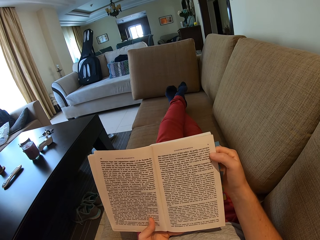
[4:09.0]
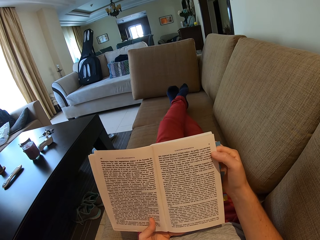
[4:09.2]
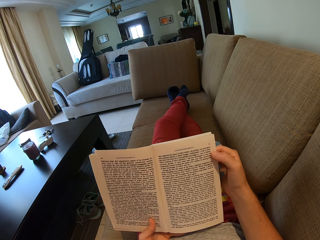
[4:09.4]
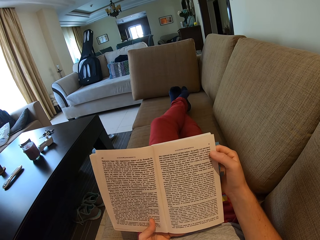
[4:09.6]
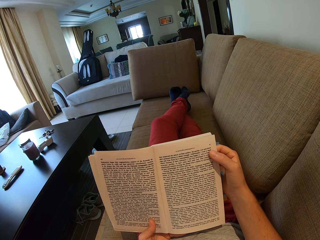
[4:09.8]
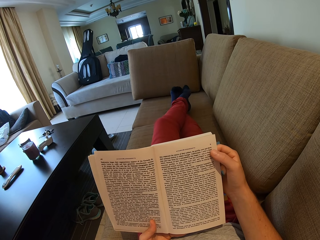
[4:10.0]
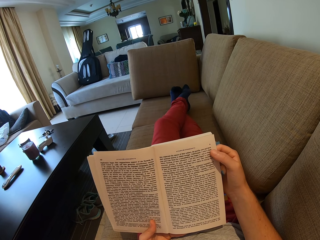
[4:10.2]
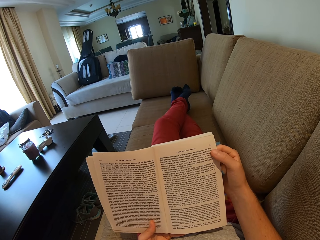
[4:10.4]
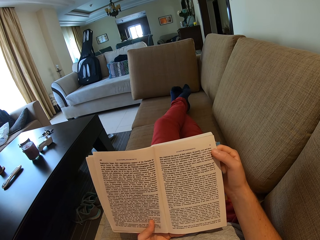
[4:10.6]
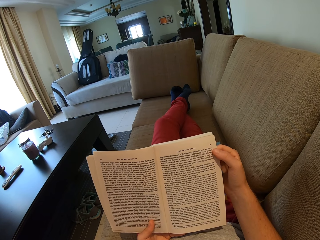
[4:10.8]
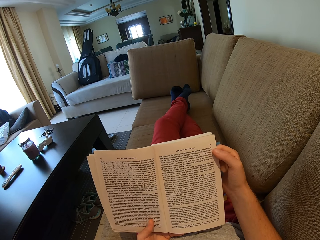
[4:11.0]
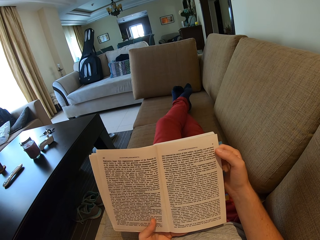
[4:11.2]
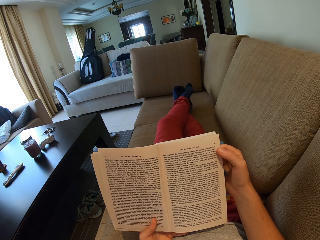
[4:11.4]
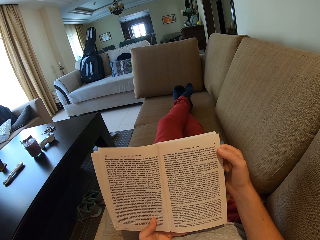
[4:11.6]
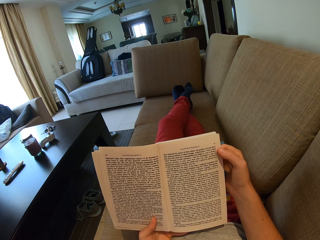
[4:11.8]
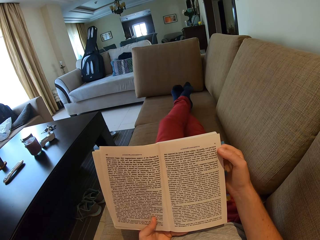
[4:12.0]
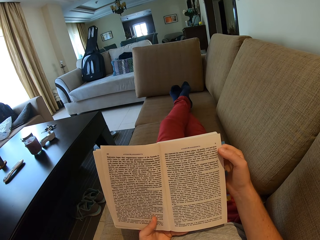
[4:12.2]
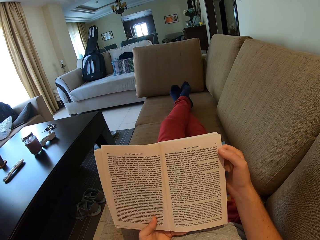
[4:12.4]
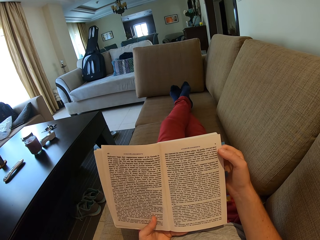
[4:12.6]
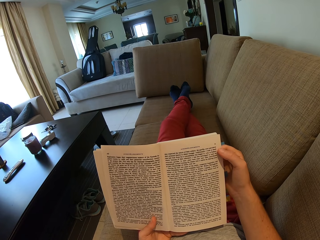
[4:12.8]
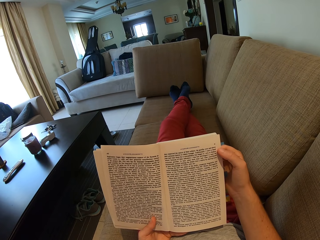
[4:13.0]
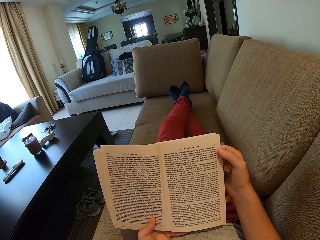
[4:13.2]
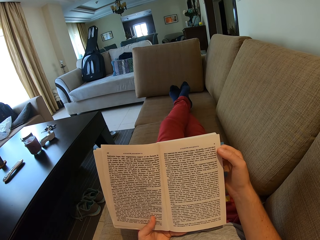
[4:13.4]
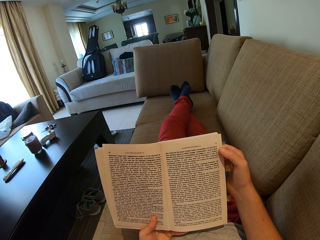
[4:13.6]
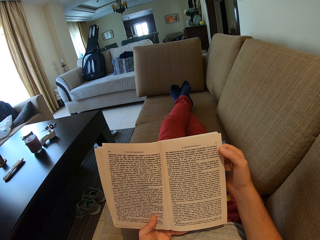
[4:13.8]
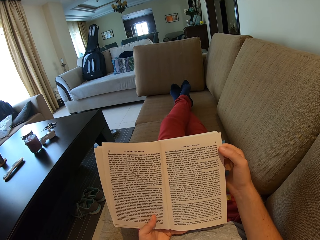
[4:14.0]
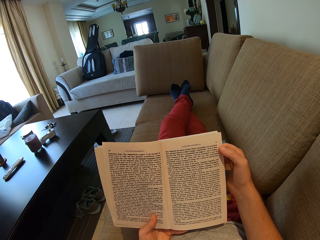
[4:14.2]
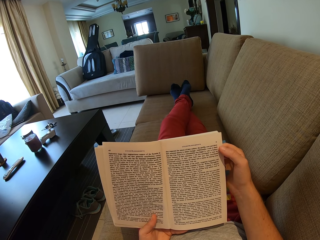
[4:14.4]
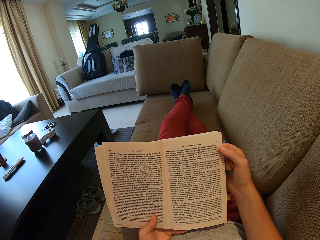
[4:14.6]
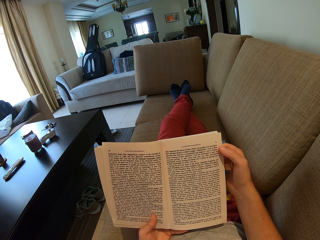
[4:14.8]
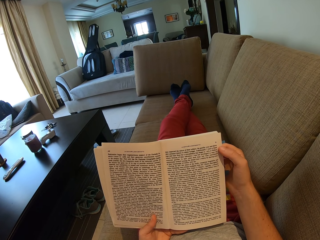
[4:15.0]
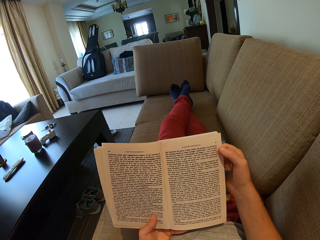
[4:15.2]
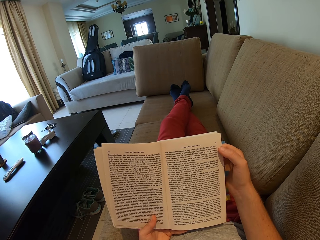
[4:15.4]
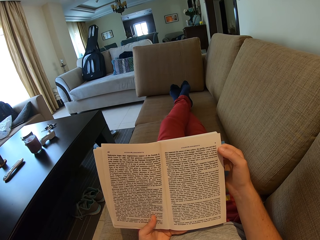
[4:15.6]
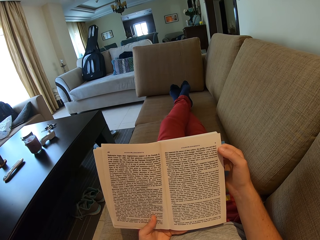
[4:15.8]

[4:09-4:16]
The camera wearer reads a book.

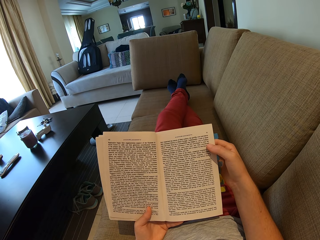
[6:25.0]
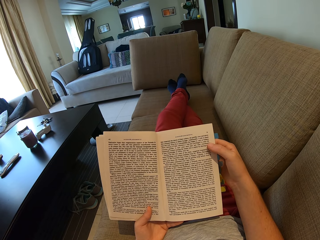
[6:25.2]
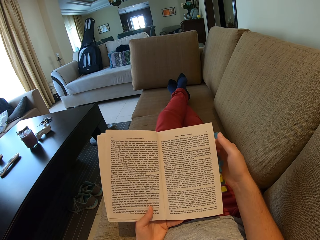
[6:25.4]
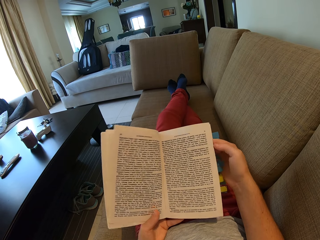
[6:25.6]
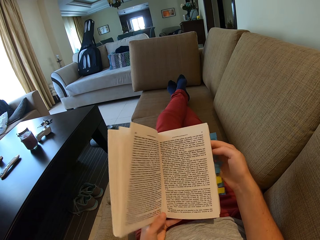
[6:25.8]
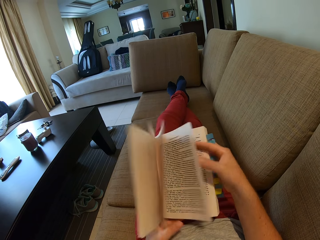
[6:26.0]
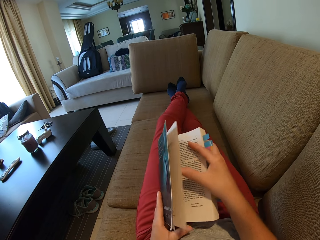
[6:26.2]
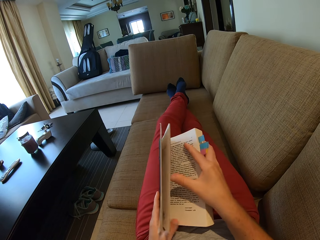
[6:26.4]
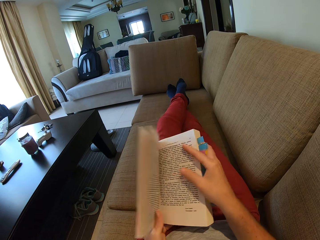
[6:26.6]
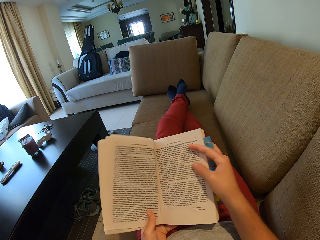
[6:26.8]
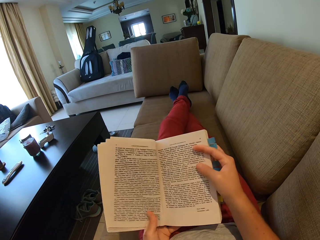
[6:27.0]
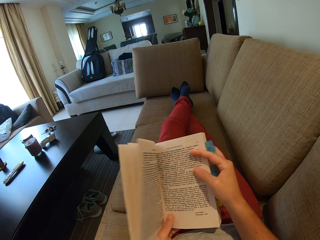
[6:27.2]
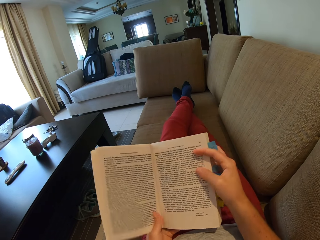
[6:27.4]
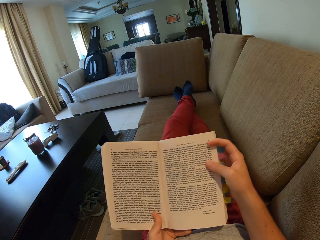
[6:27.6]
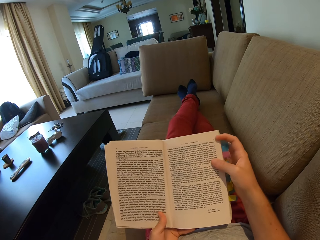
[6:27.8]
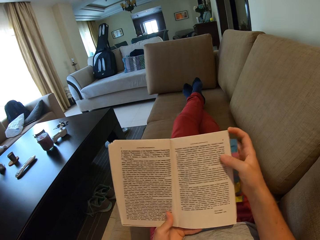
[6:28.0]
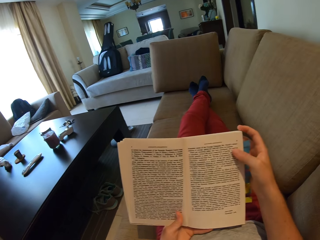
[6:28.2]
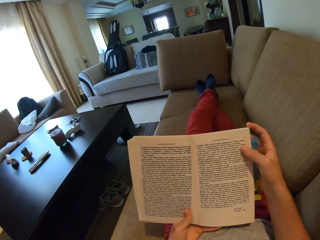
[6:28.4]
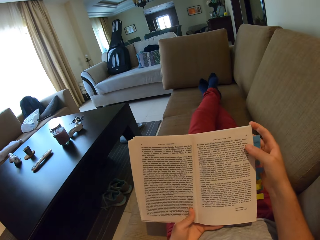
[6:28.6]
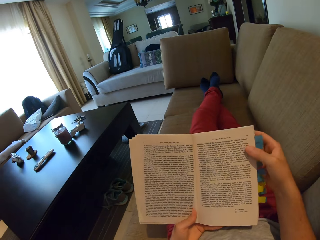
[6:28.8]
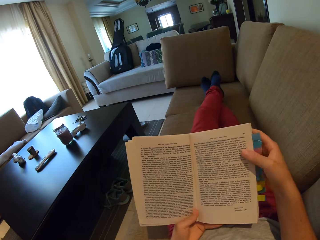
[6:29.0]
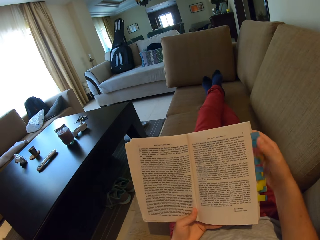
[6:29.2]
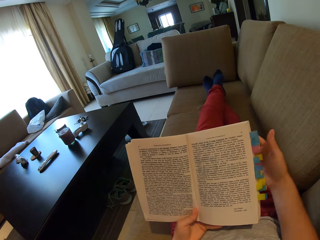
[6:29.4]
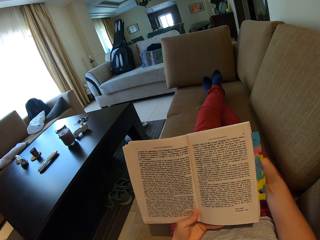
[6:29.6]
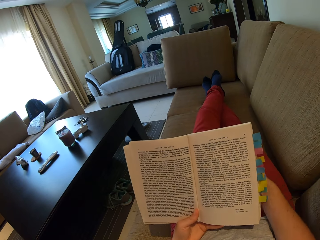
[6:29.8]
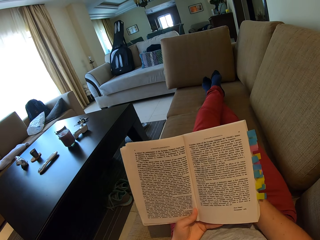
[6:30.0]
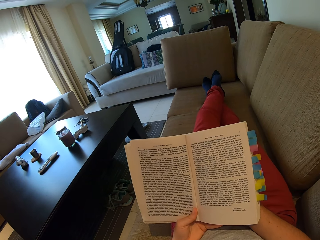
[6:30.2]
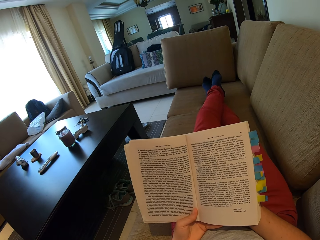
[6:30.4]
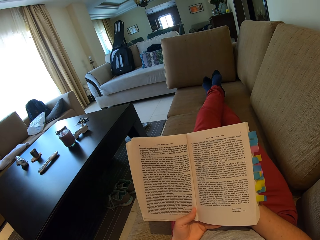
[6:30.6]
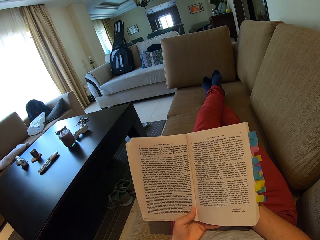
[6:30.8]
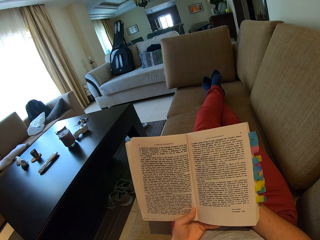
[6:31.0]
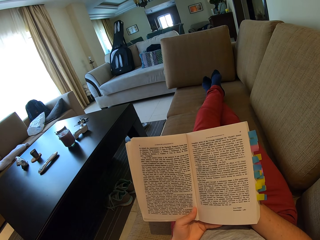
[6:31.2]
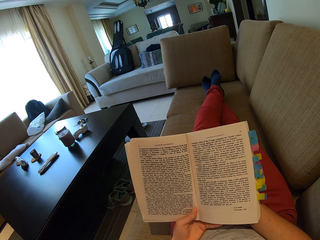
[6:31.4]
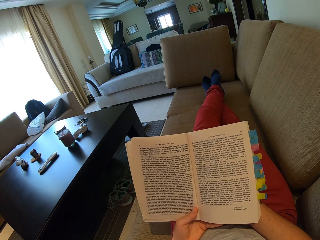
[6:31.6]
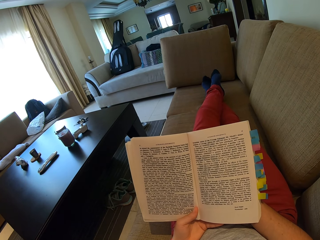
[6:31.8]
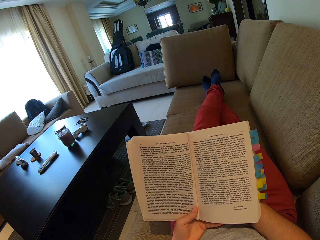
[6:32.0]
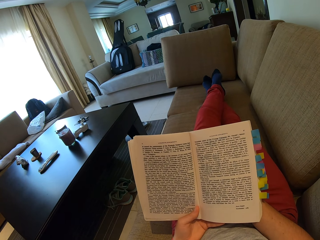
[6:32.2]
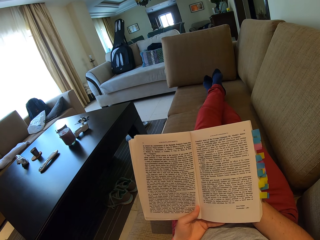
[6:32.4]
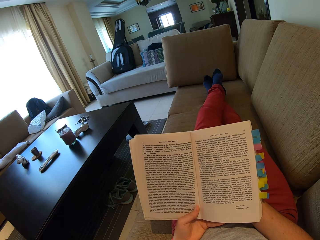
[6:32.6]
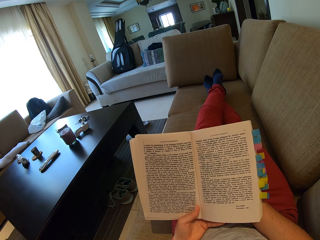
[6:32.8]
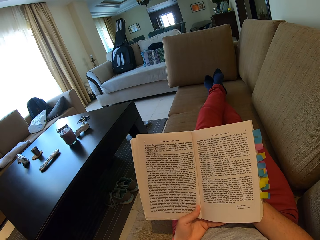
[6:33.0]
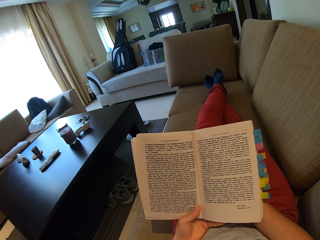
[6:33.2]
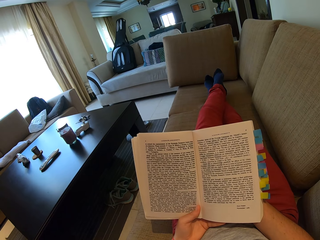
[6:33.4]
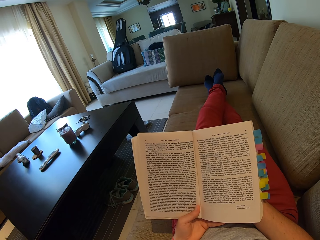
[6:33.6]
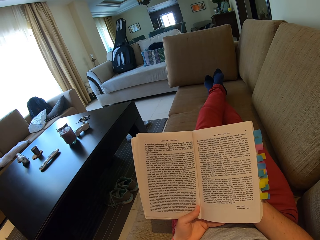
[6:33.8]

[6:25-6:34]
The camera wearer opens the book. They open a page. They read the book.

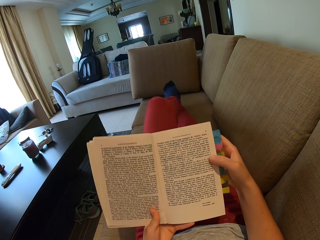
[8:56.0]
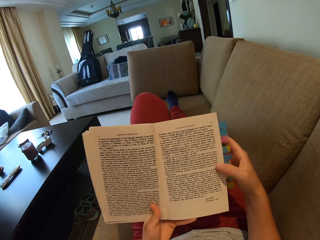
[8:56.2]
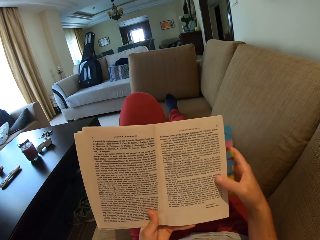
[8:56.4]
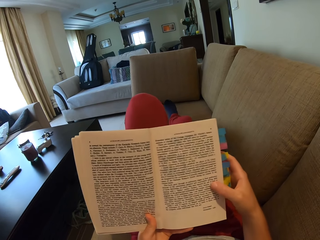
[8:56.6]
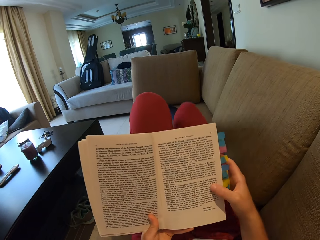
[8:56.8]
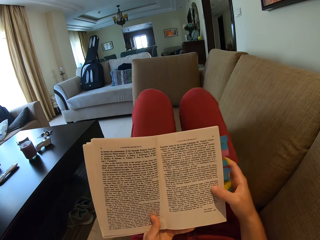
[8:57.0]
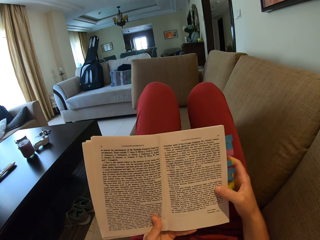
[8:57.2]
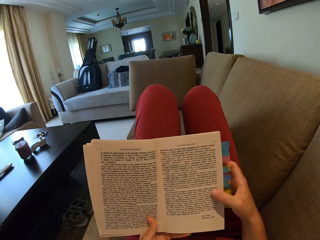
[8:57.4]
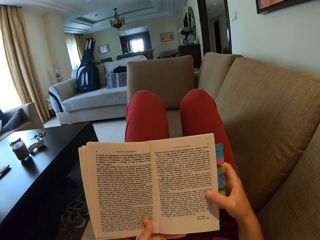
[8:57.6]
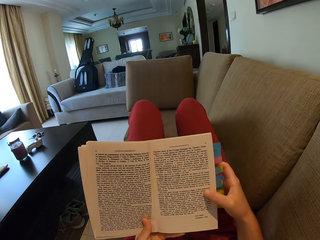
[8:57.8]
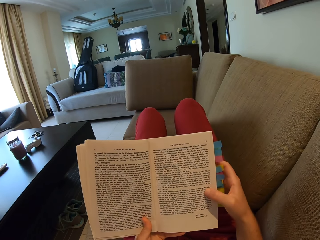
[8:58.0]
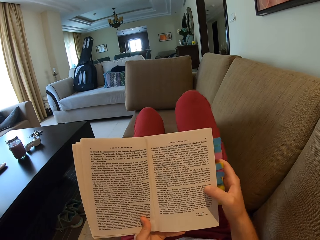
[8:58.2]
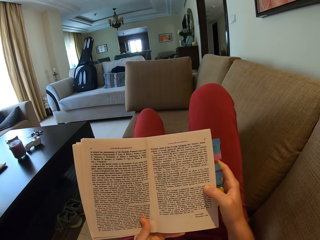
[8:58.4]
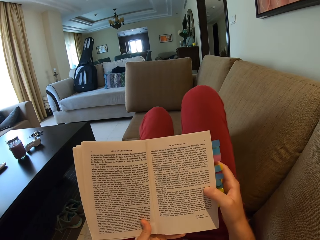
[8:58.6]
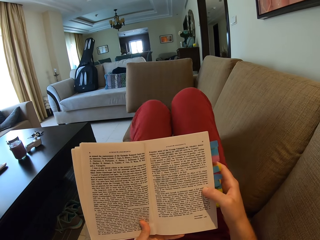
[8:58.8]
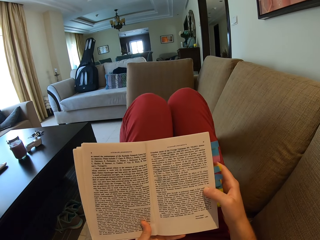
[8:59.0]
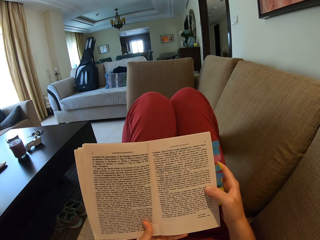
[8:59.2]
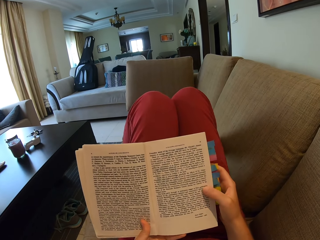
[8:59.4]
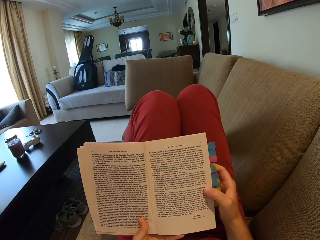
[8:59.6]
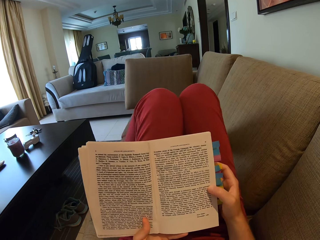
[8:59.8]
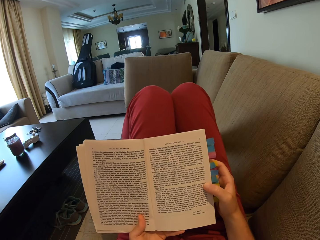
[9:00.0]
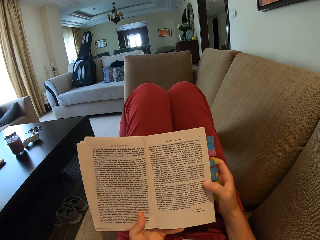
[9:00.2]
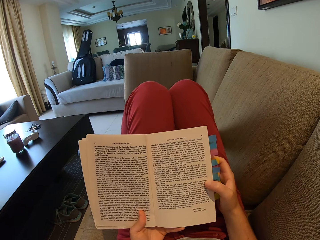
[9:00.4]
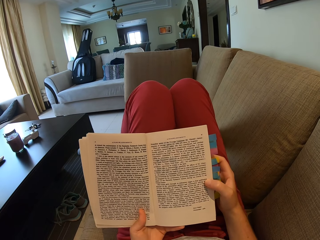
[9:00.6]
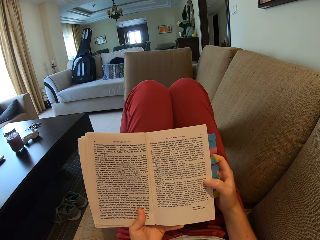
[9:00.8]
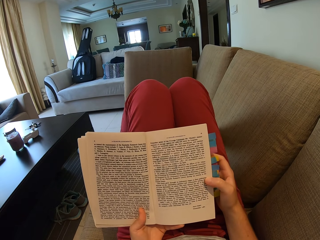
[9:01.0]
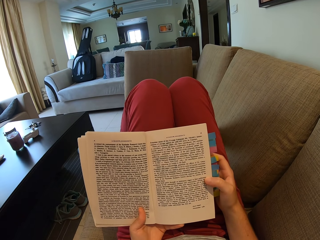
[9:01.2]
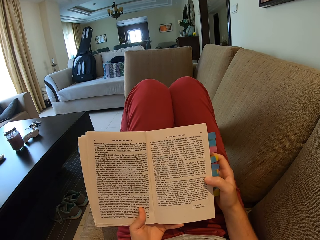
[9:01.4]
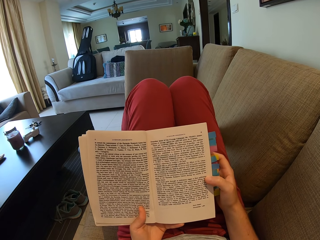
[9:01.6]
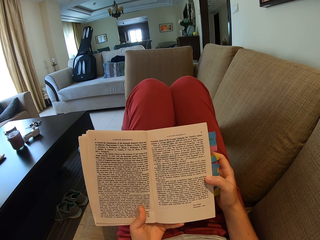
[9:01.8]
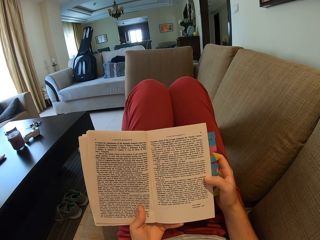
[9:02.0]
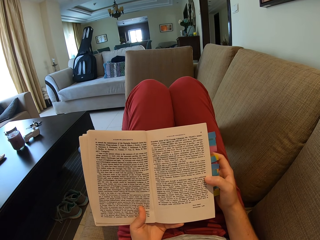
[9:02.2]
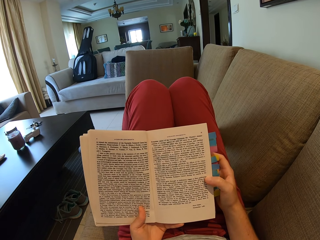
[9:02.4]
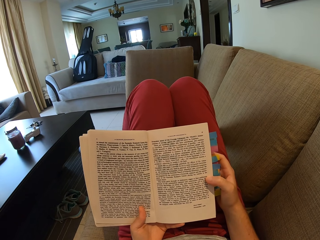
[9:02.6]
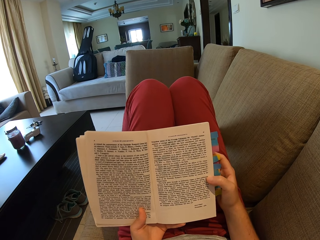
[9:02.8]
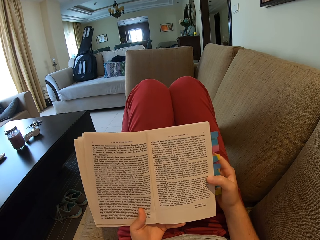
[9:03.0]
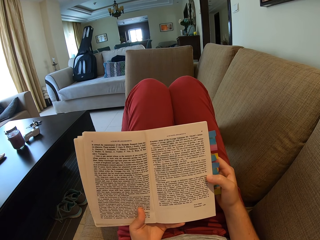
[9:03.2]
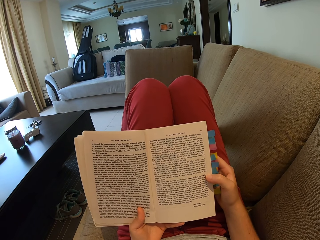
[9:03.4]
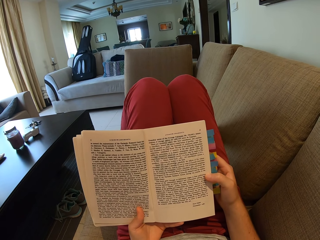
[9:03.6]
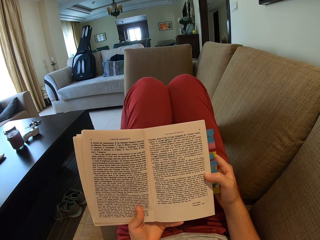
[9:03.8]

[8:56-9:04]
The camera wearer folds her knees. She stretches the legs. She reads the book. She lifts the knees.
